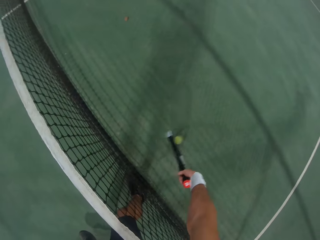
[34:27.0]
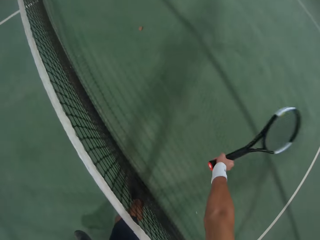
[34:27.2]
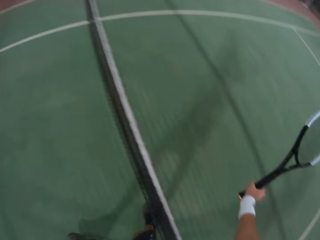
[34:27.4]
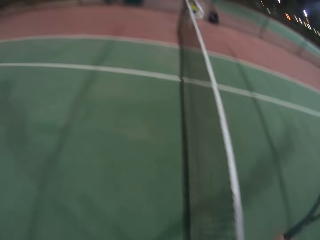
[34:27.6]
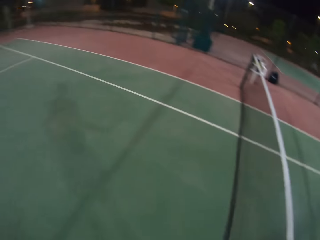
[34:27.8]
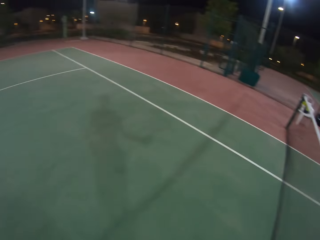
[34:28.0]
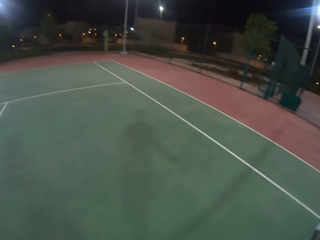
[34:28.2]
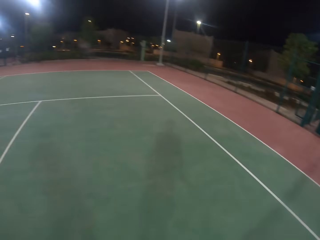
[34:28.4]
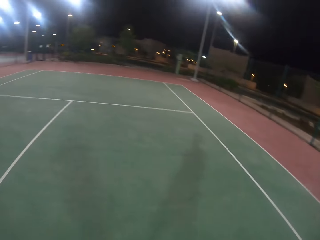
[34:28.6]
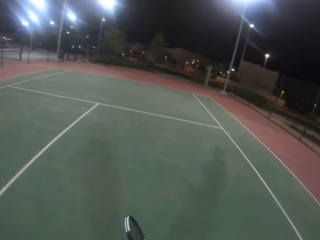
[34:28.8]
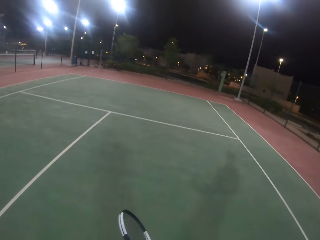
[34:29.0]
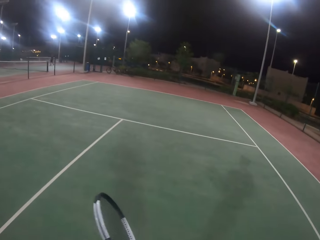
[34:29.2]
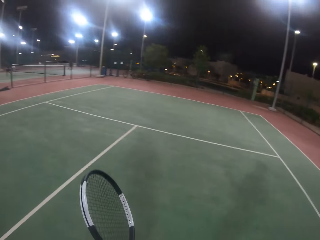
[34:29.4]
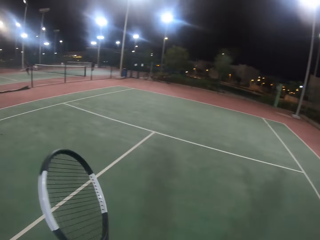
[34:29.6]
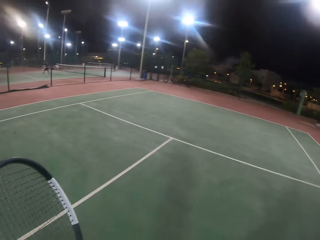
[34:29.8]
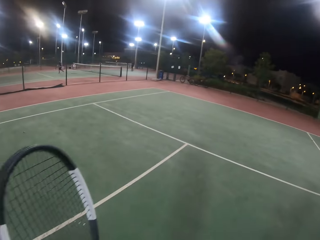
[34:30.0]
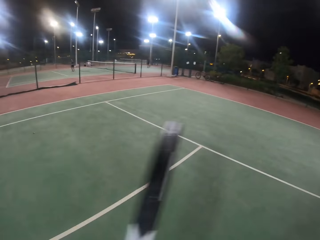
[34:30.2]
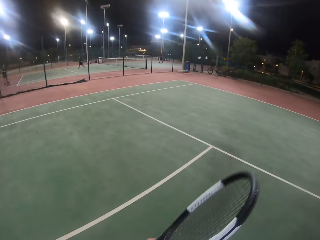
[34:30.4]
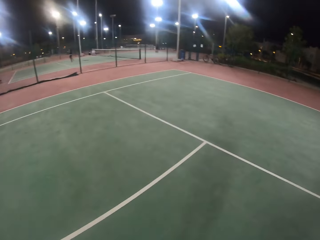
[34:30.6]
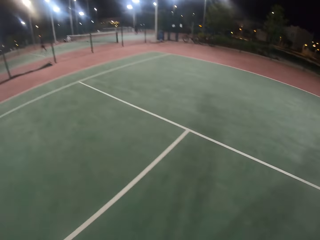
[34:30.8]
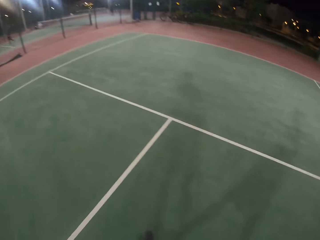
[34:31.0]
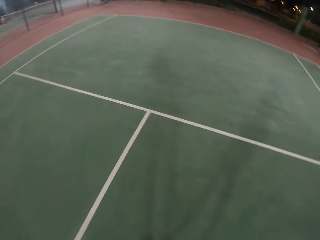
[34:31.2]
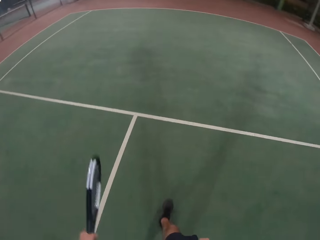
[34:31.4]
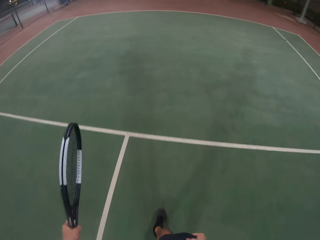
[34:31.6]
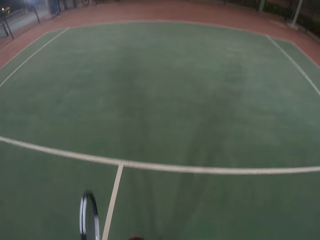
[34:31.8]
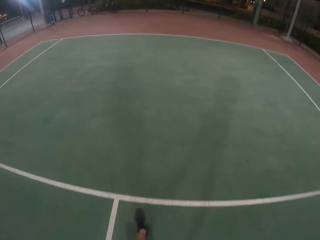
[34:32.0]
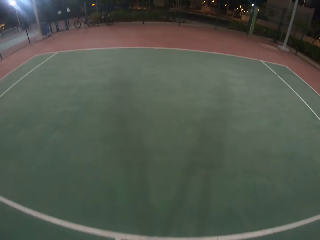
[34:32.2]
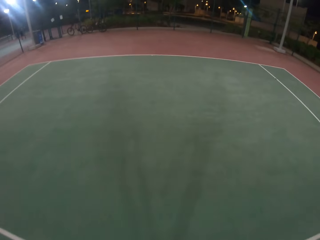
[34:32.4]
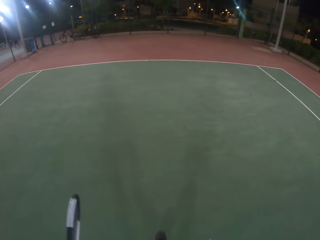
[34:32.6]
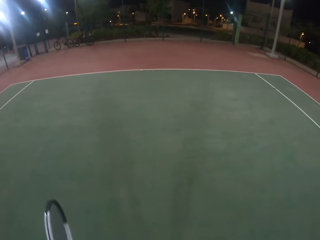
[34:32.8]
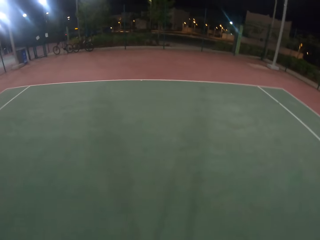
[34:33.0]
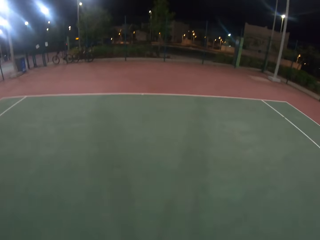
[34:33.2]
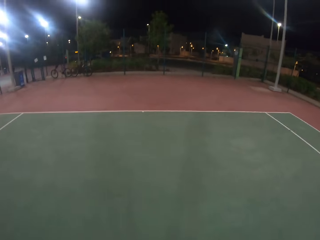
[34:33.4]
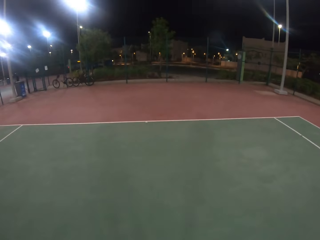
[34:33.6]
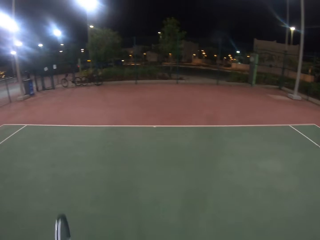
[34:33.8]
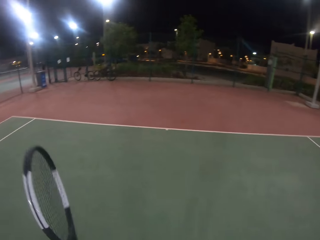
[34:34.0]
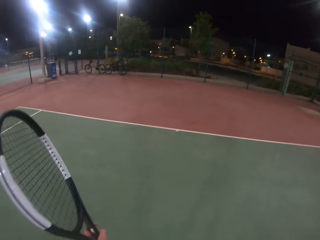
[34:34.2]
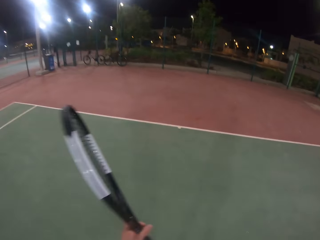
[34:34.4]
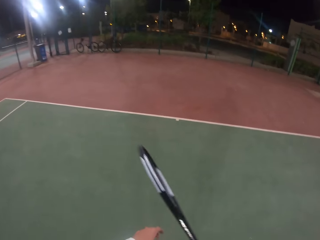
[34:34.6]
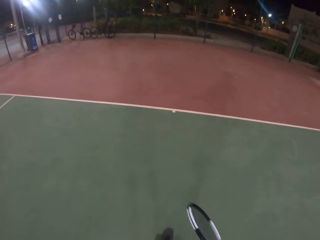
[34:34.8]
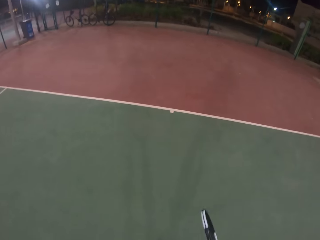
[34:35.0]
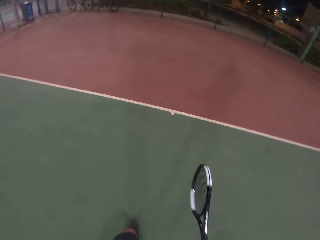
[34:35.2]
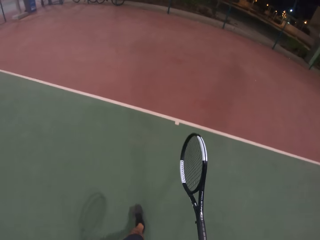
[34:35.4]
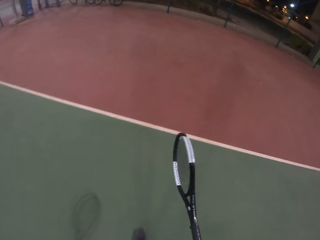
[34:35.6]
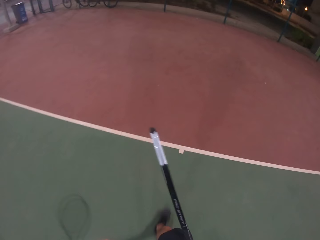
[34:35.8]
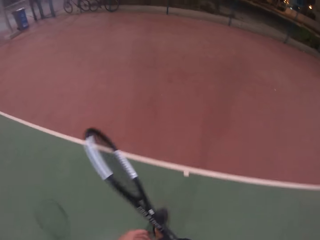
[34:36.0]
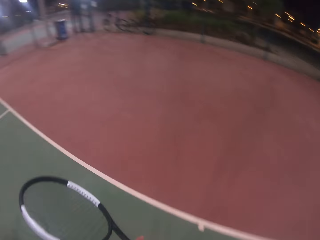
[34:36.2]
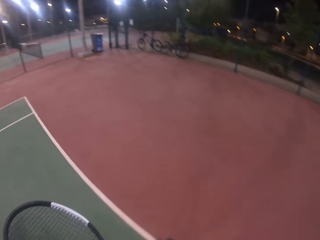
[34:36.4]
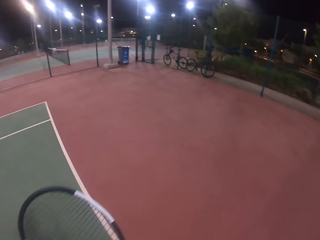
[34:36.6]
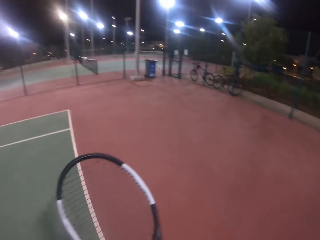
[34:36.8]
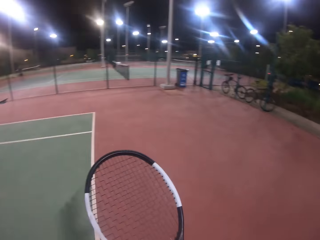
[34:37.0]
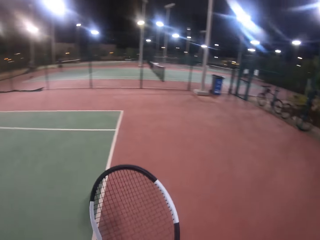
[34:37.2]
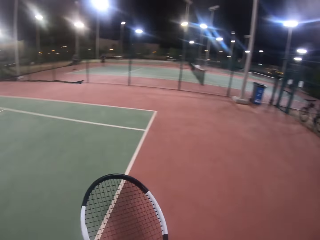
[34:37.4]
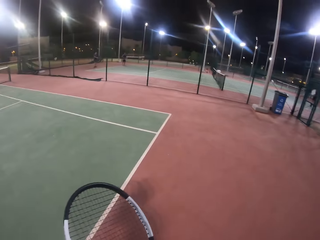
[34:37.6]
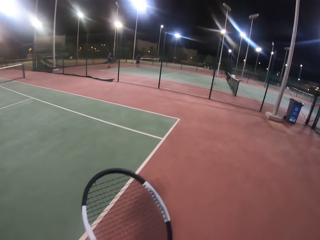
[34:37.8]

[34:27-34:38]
The camera wearer nips the ball with the metal tennis racket on the ground. They look around and walk around.

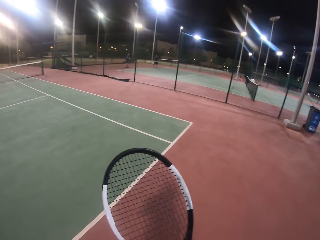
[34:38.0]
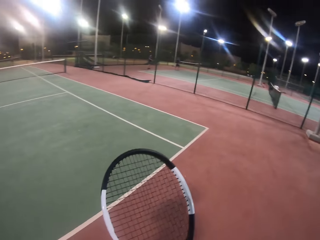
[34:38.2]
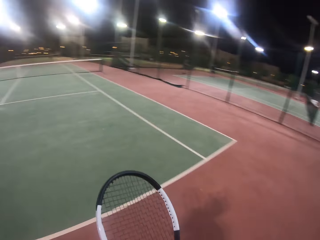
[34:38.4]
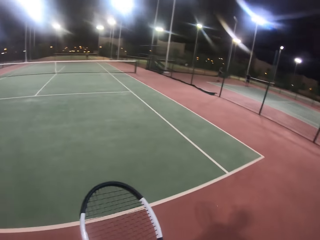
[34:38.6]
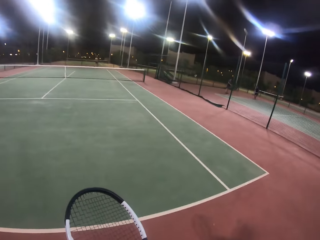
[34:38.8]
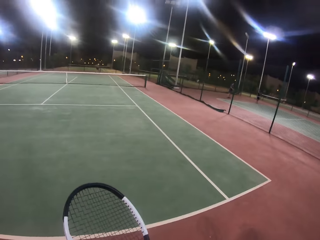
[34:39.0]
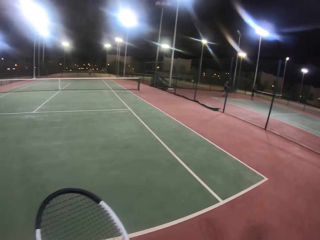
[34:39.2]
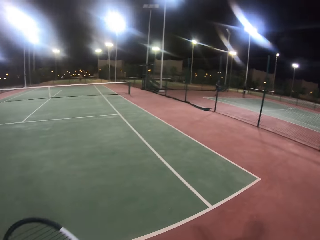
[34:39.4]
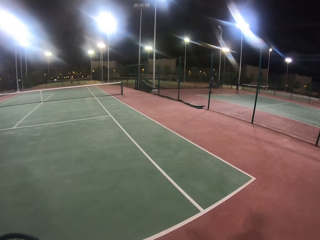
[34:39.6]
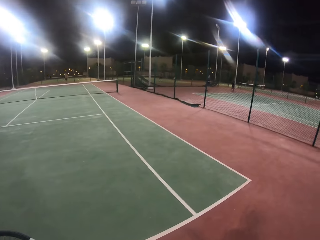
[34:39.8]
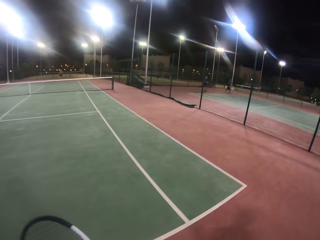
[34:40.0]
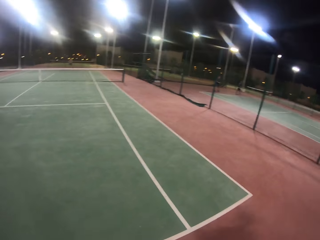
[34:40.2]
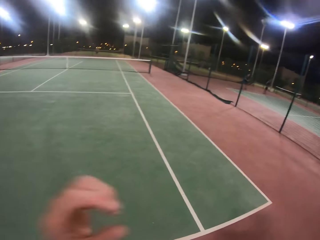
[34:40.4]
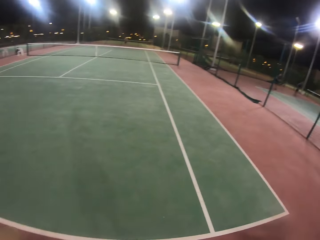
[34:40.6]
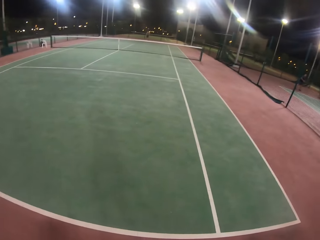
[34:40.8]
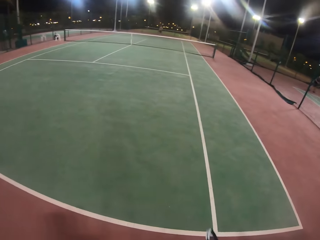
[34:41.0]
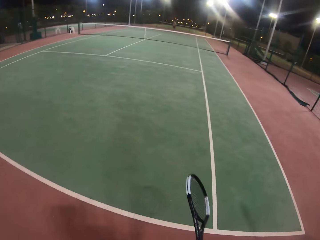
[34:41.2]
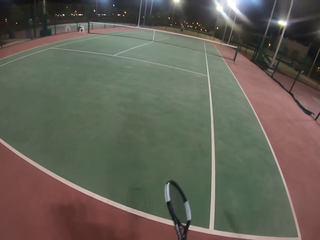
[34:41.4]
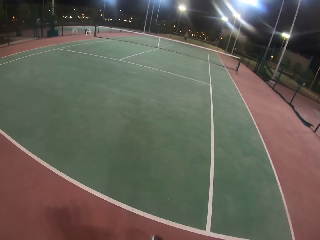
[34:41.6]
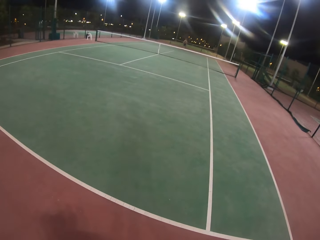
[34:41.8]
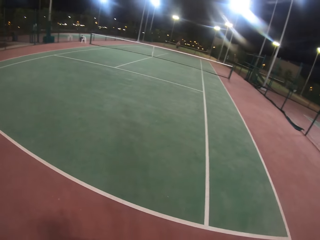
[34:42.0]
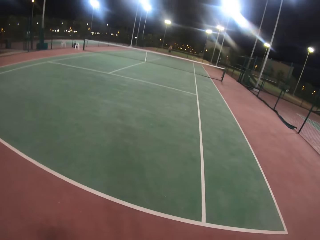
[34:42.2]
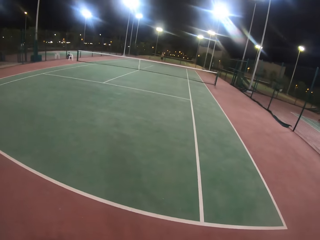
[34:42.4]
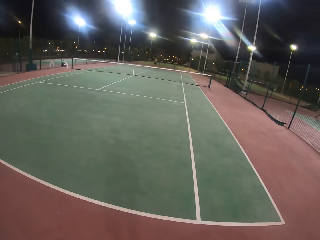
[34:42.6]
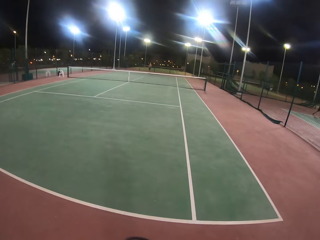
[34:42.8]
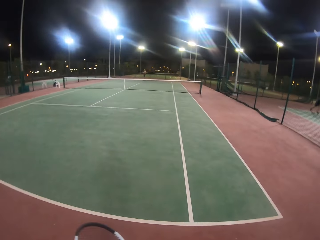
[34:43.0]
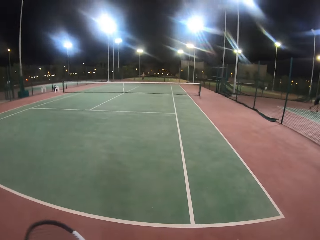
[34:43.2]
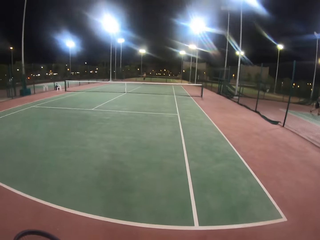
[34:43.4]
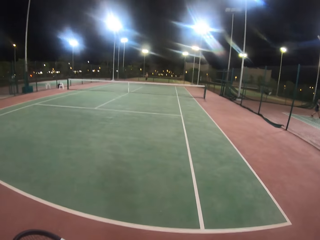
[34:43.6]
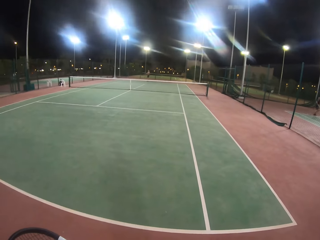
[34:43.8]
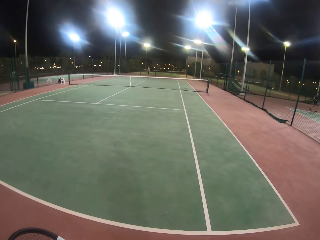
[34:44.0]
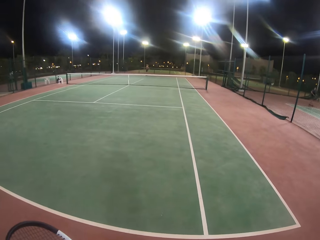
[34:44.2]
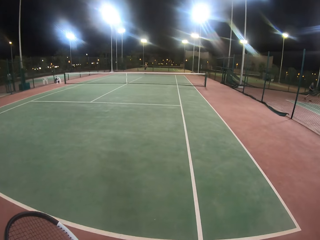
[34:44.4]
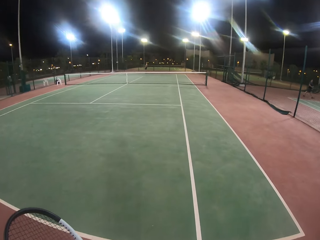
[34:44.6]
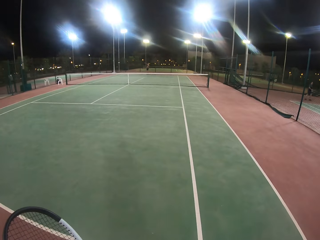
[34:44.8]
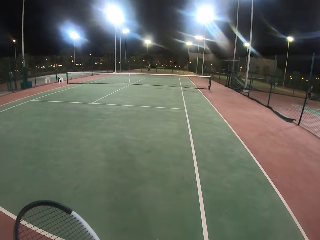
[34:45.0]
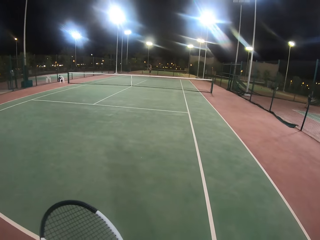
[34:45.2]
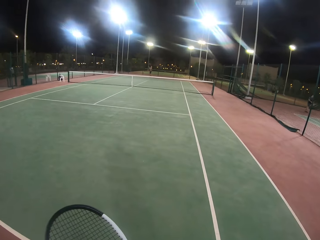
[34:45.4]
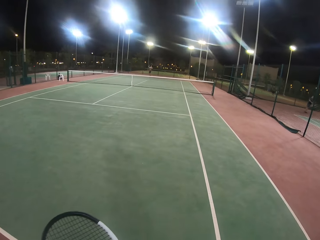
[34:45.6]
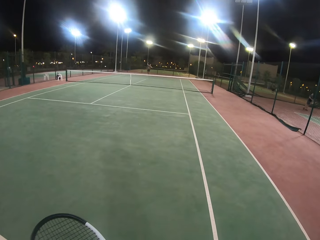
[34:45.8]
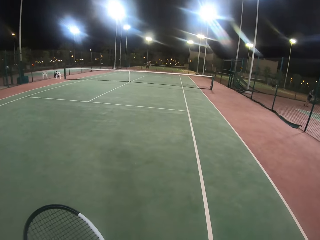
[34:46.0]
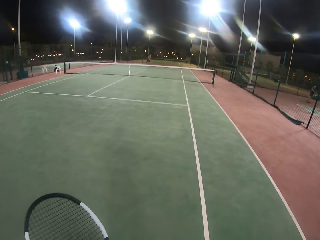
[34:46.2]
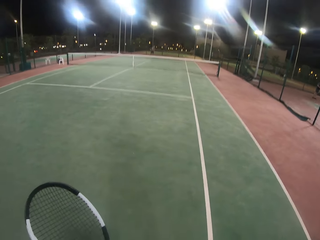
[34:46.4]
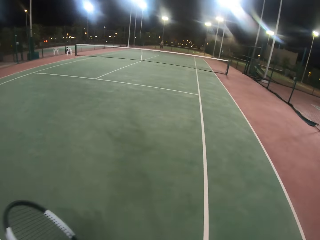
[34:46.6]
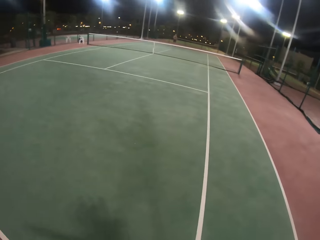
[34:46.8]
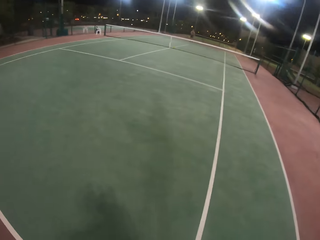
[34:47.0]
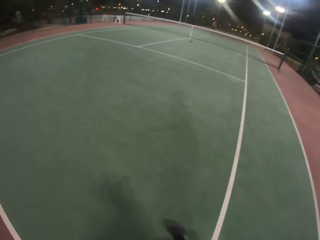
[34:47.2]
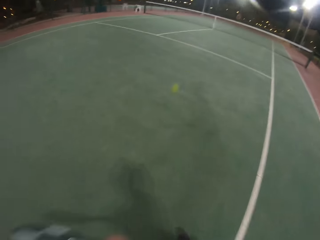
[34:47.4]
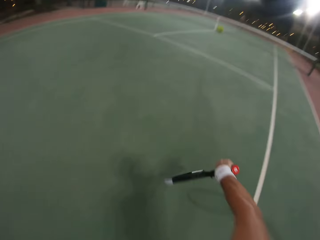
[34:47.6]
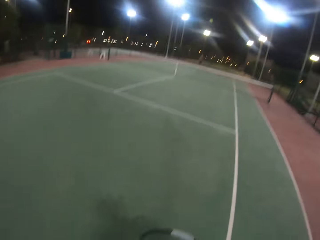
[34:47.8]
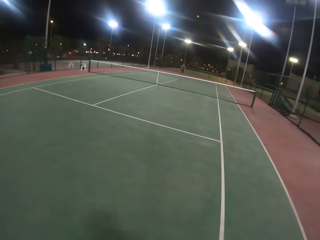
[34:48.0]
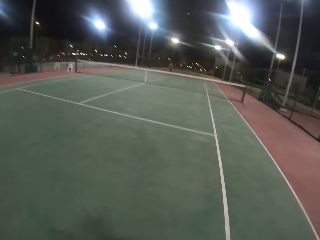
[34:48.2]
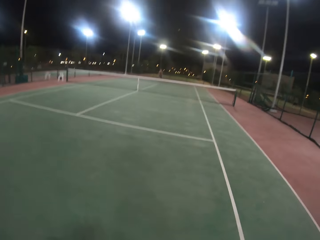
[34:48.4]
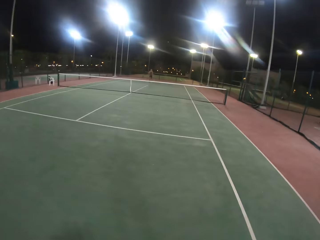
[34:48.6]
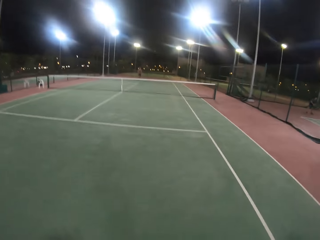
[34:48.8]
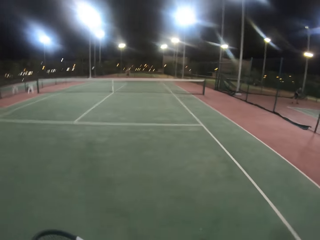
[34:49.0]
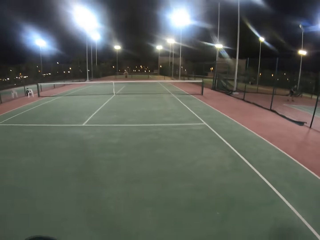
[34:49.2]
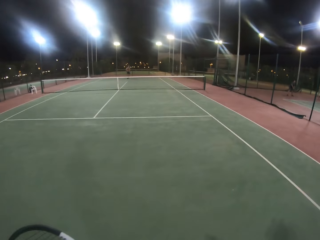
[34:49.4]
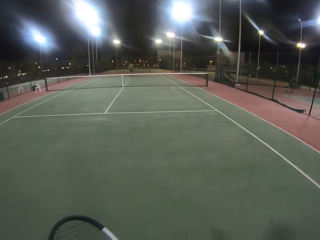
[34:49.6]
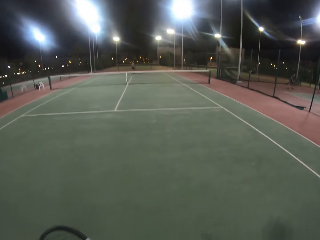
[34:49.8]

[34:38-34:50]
A person plays the tennis game.
